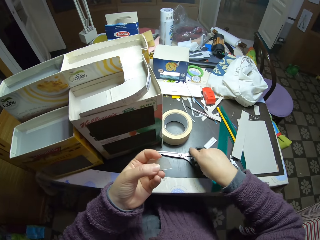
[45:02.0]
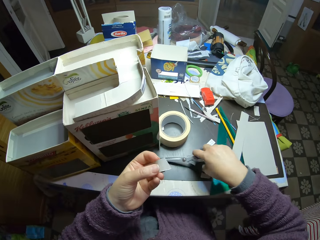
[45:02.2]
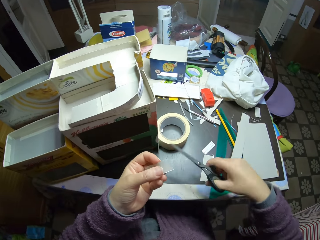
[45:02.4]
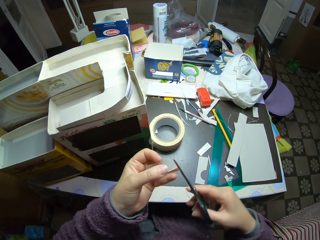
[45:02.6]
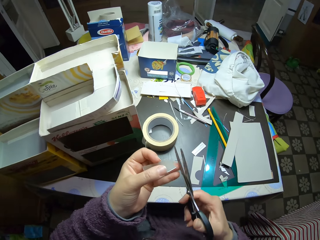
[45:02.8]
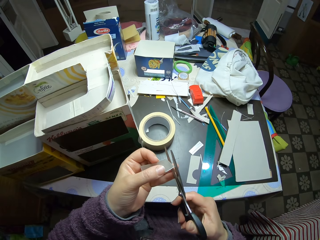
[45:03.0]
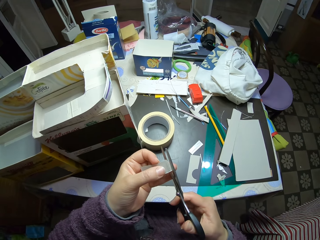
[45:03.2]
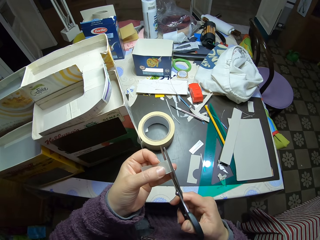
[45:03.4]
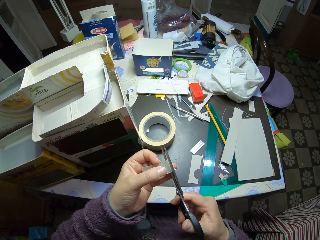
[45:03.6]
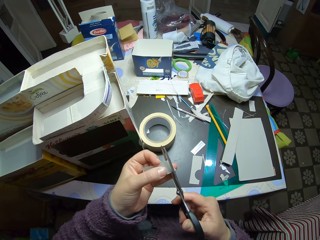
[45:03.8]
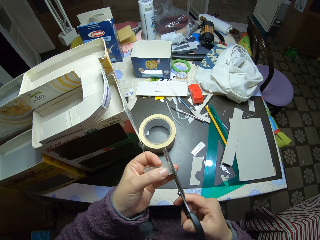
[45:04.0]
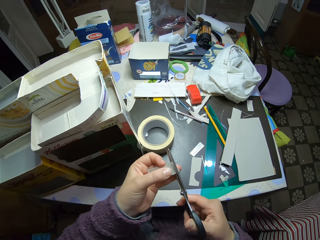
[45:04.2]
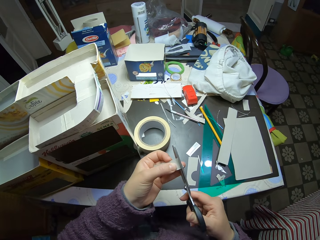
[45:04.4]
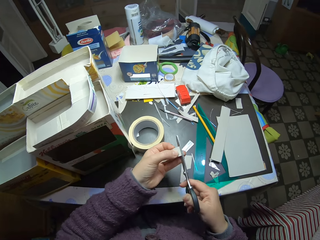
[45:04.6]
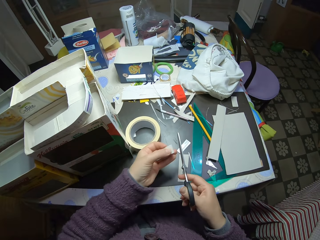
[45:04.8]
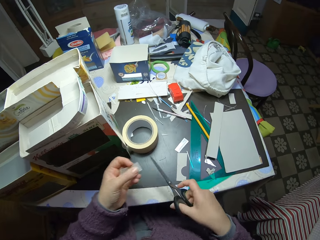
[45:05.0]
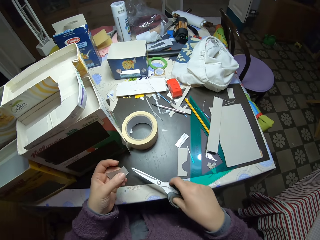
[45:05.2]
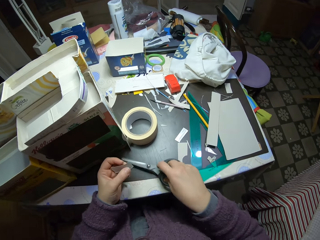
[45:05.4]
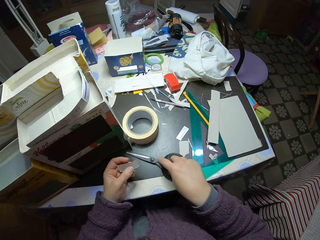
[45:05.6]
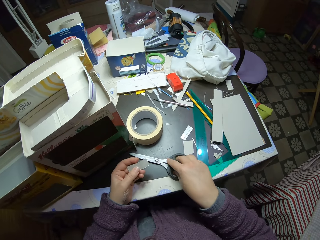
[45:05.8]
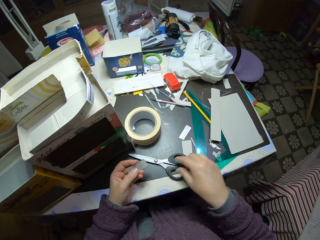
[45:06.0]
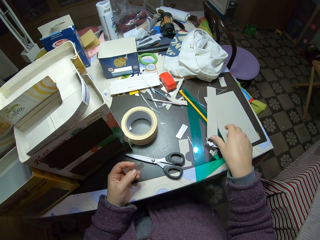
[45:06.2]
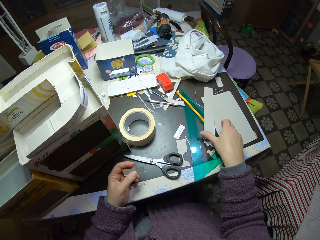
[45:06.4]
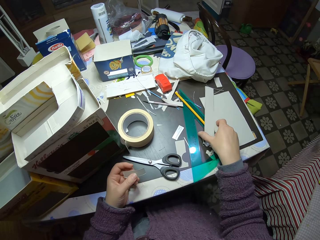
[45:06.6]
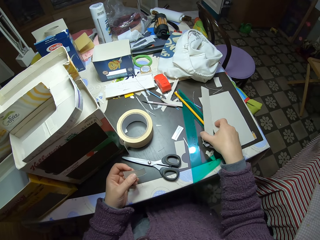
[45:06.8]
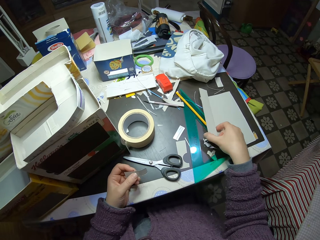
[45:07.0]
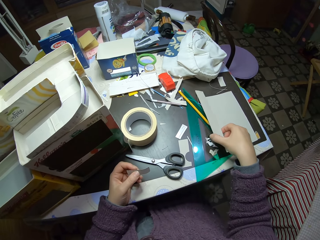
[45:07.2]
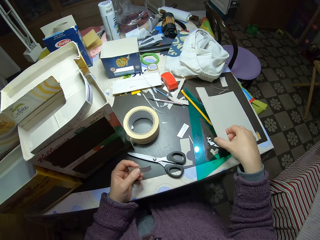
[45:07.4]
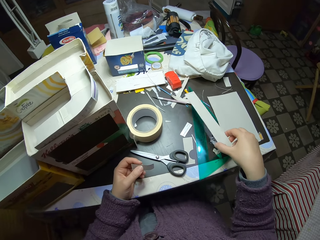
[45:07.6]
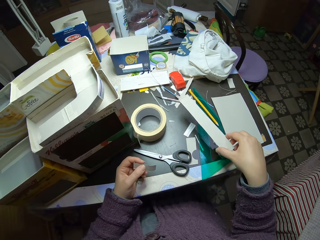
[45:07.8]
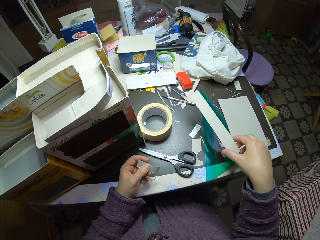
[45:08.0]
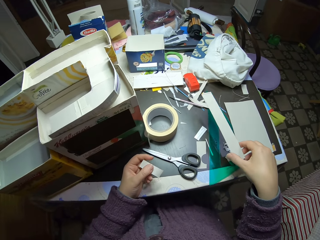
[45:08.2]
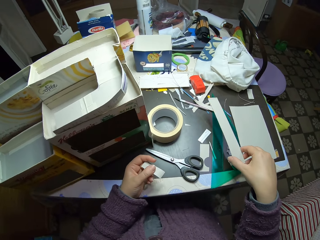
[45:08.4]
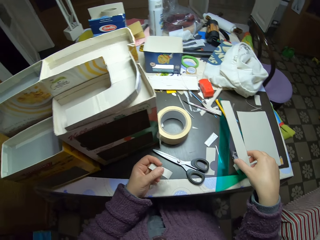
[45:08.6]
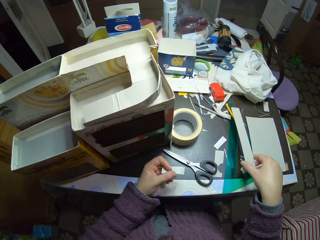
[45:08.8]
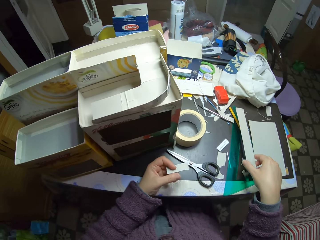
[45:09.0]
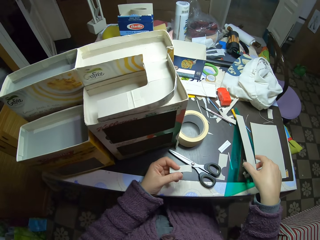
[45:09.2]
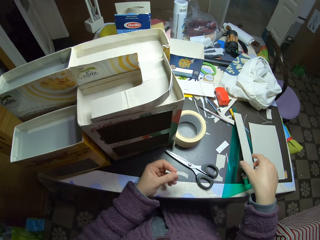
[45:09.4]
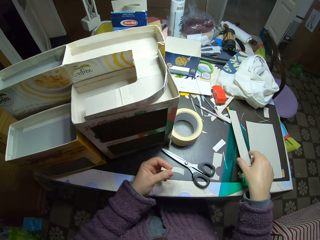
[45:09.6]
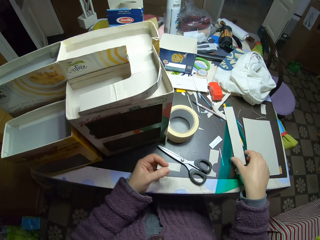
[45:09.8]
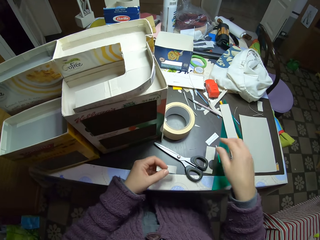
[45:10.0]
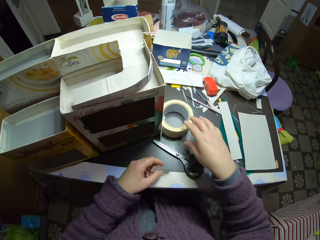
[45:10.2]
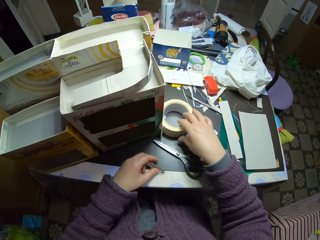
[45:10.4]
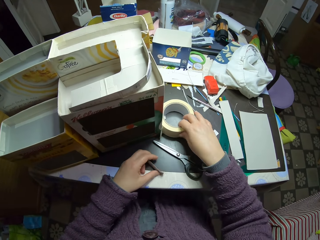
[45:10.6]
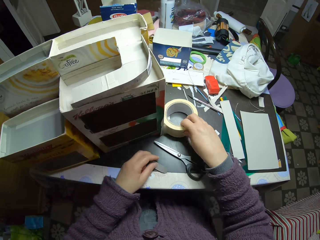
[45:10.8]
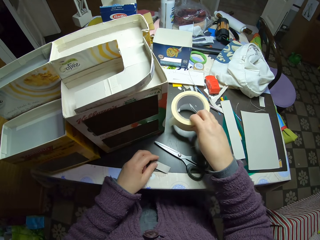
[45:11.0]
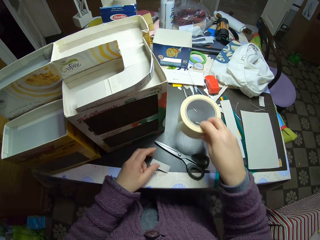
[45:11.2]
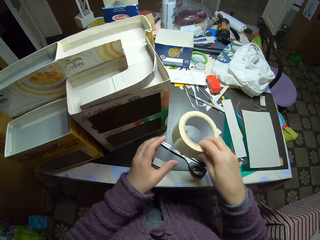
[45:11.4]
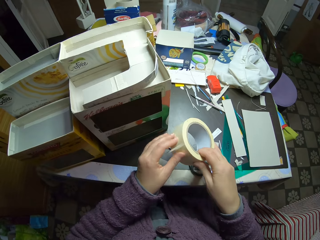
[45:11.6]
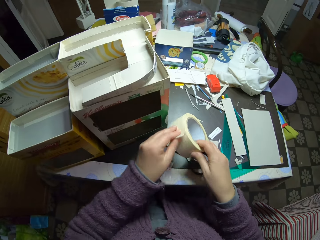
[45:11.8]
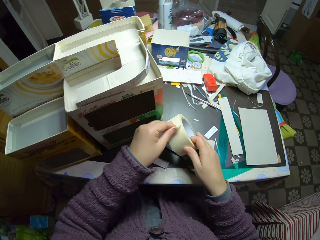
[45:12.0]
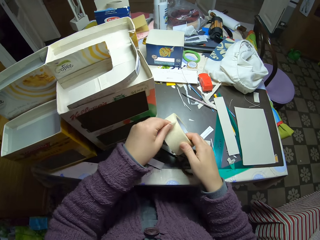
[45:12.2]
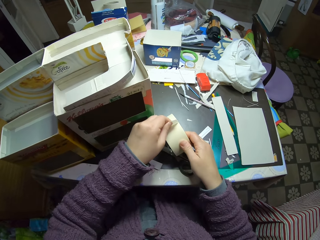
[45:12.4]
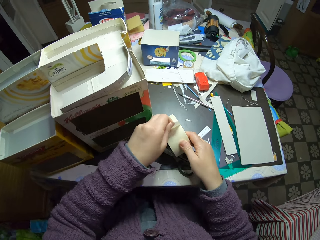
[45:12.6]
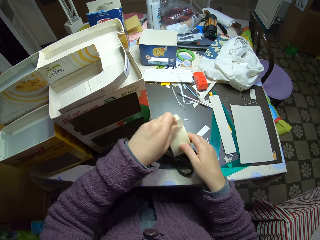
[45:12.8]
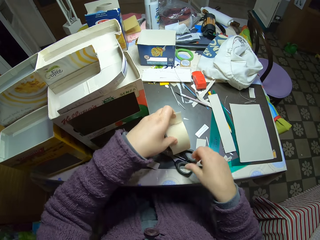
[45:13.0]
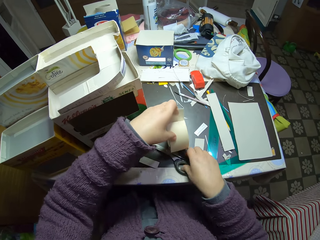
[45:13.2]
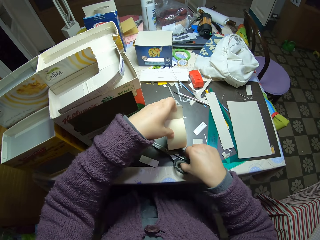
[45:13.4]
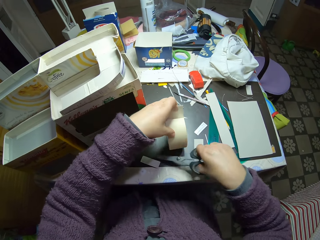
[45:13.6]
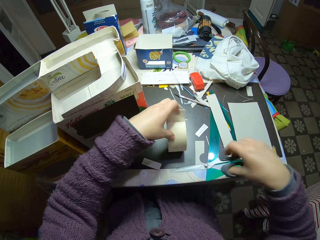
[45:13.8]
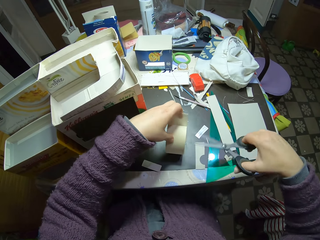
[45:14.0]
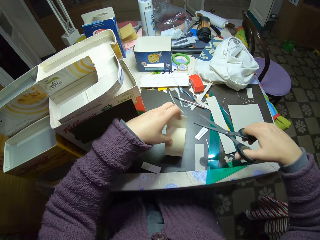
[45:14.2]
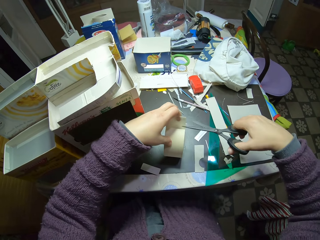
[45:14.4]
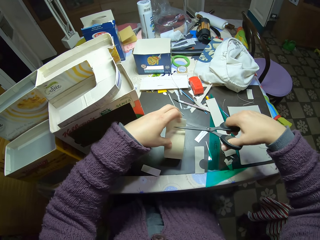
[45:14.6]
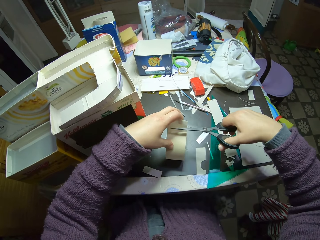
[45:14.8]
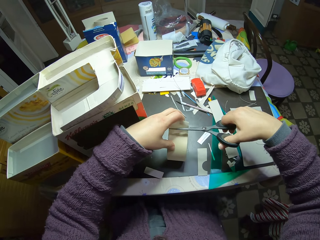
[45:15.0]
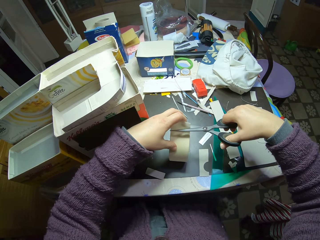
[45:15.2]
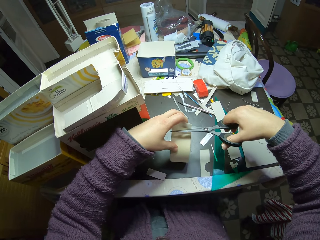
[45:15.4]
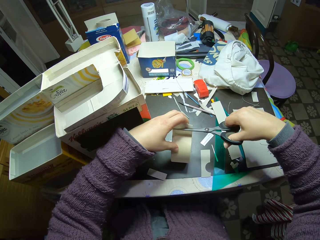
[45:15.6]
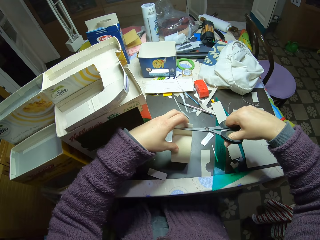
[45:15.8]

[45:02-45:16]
The camera wearer picks the scissors from the table. They cut the side of a piece of paperboard with the scissors. They drop the scissors on the table. They pick another piece of paper from the table. They drop the piece of paper on the table. They drop the small piece of paper on the table. They pick the paper tape from the table. They unroll the paper tape. They pick the scissors from the table. They cut the paper tape with the scissors.

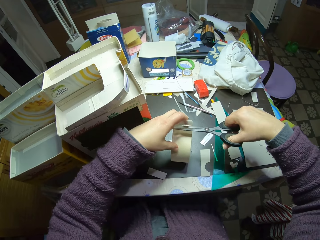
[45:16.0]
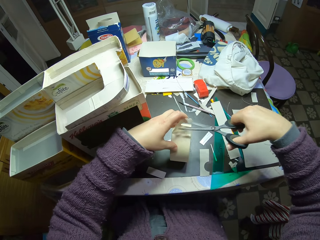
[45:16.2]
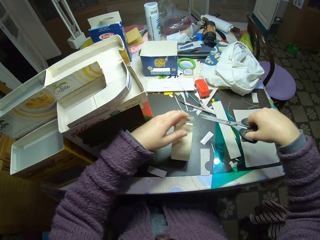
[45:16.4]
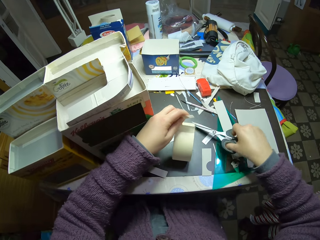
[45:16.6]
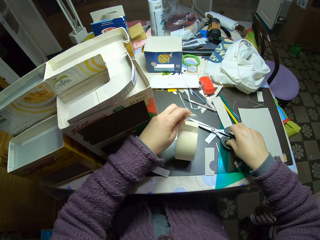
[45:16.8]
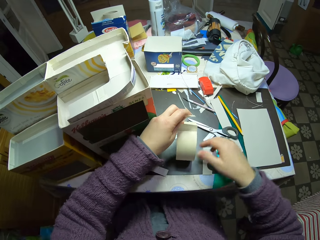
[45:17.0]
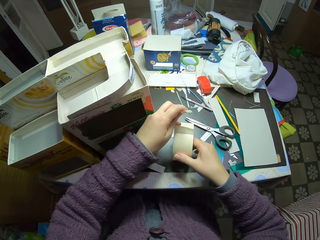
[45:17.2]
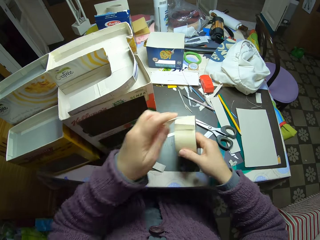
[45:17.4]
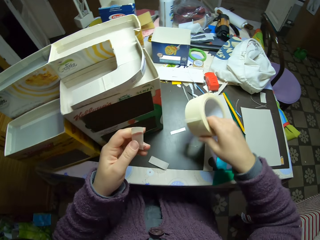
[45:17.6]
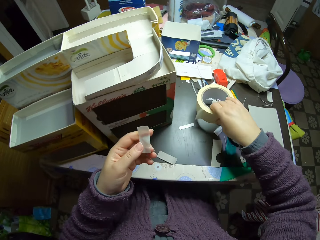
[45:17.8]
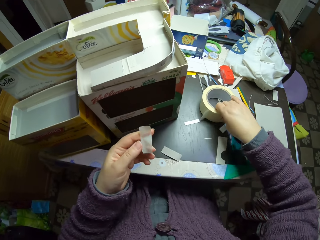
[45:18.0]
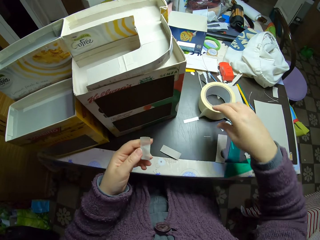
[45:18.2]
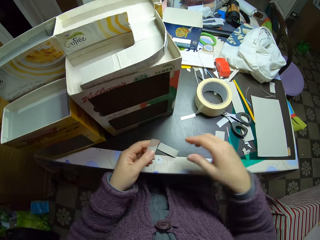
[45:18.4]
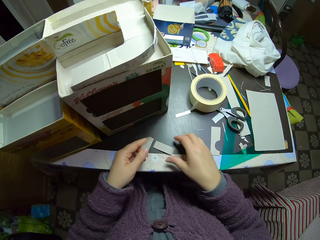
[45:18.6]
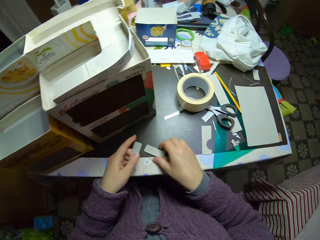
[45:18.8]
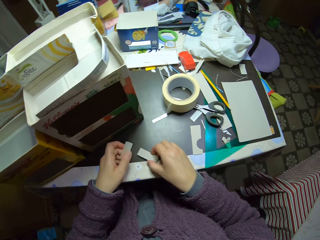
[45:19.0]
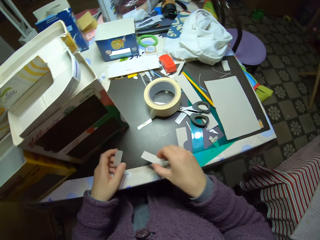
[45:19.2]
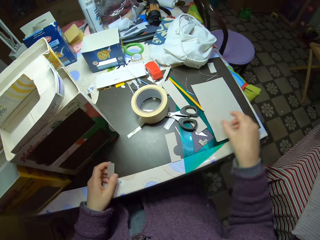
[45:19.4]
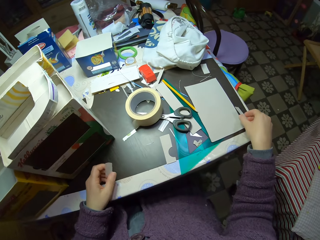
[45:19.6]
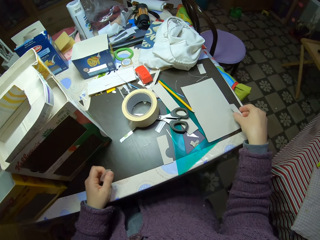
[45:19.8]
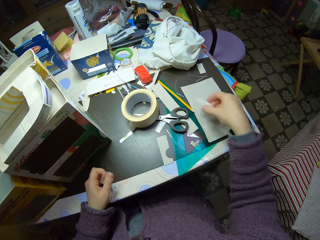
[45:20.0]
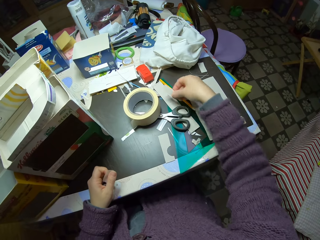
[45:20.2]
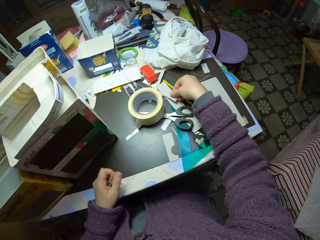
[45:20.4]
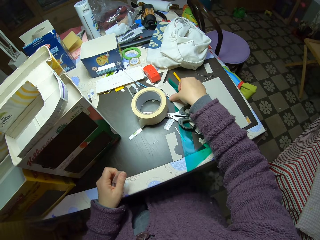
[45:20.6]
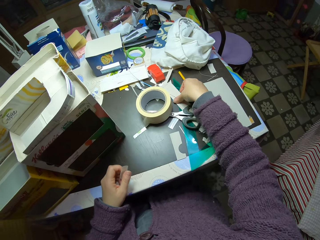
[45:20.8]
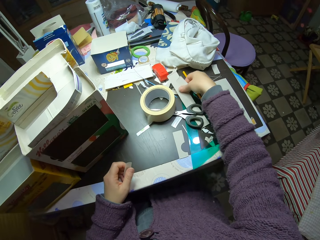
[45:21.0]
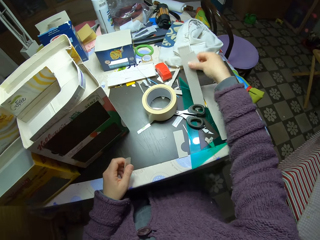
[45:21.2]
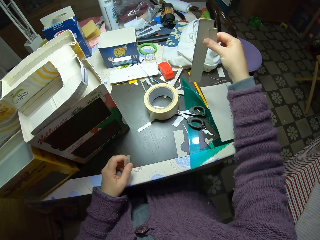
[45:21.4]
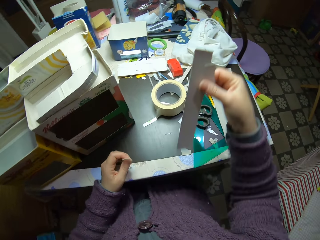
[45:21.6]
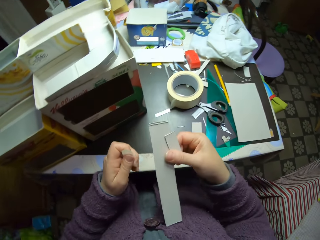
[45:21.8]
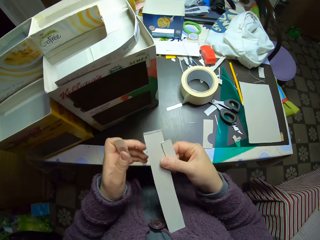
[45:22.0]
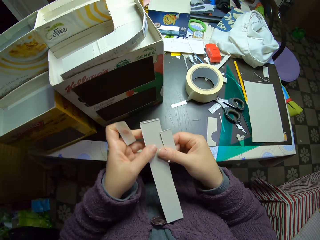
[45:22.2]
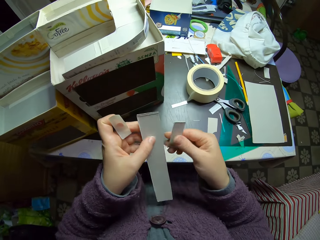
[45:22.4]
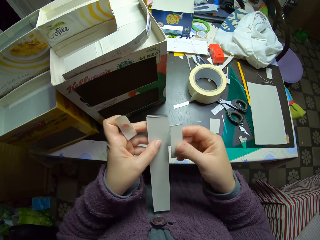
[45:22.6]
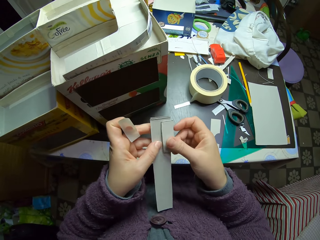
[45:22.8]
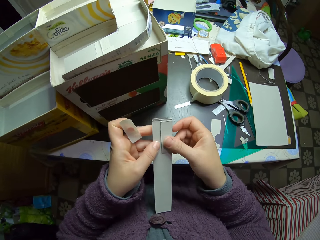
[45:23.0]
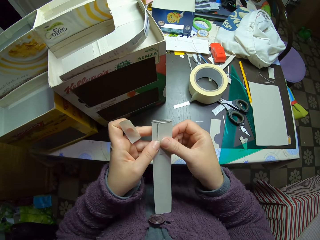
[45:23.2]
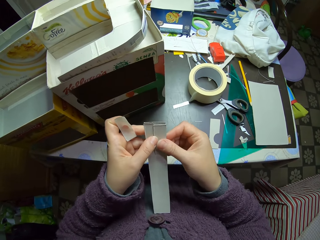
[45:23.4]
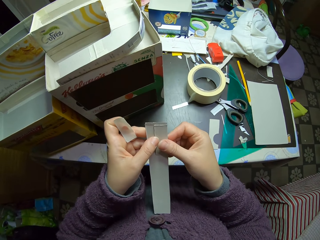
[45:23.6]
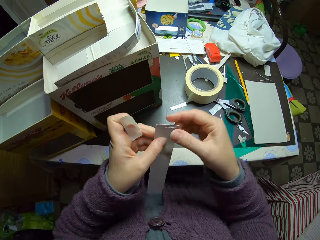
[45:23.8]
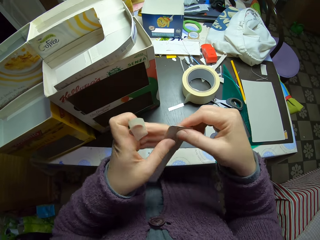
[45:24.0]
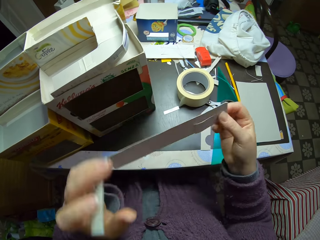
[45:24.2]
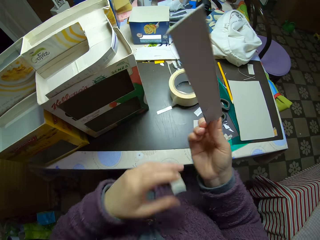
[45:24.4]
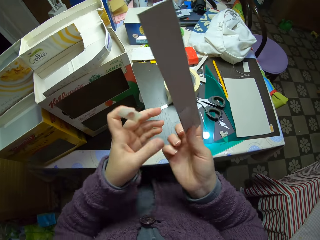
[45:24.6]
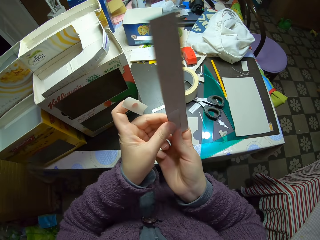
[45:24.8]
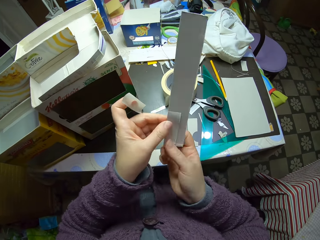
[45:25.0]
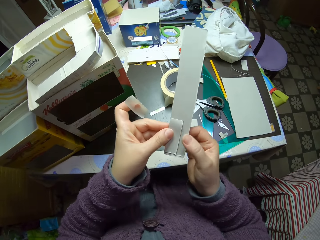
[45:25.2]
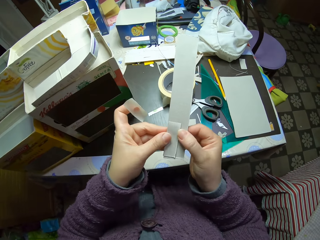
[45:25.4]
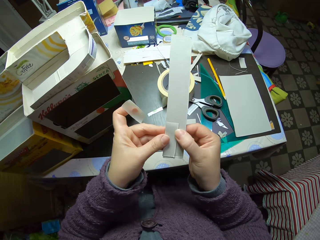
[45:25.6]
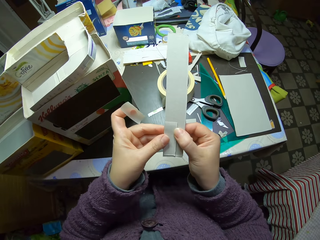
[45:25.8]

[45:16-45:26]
The camera wearer drops the pair of scissors on the table with her right hand. She tears the sellotape and picks the sellotape roll. She holds the cello tape with both hands. She drops the cello tape on the table with her right hand. She picks up a piece of cardboard from the table with her left hand. She picks up another piece of cardboard from the table with her right hand. She holds the pieces of cardboard together with both hands. She puts the pieces of carton together. She flips the piece of cardboard in her right hand. She holds the pieces of carton with both hands. She passes the piece of cardboard from her right hand to her left hand. She adjusts the pieces of carton.
